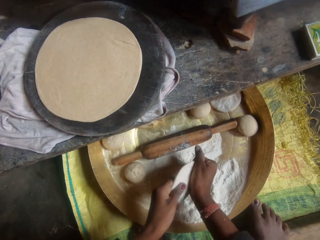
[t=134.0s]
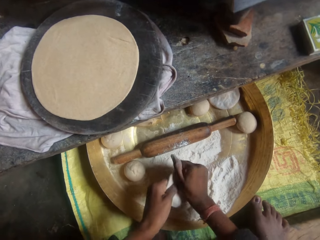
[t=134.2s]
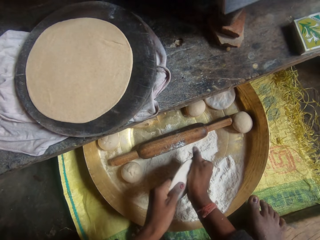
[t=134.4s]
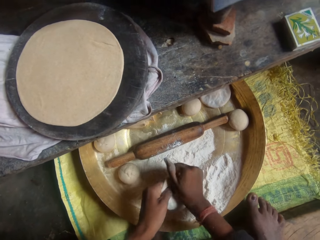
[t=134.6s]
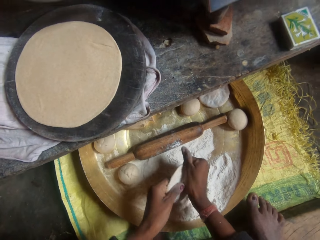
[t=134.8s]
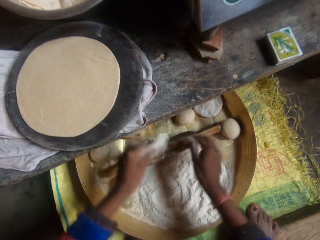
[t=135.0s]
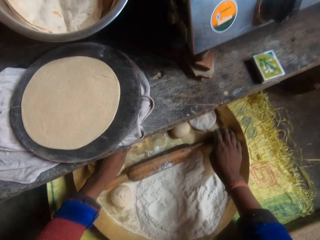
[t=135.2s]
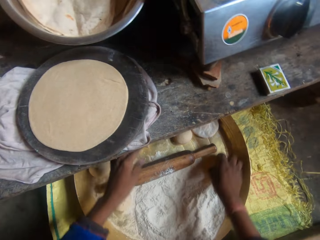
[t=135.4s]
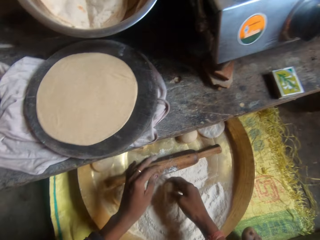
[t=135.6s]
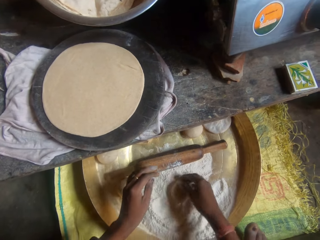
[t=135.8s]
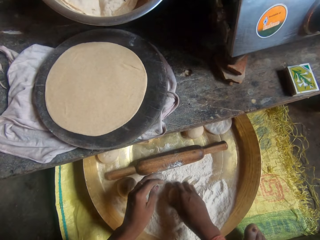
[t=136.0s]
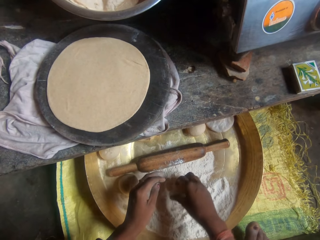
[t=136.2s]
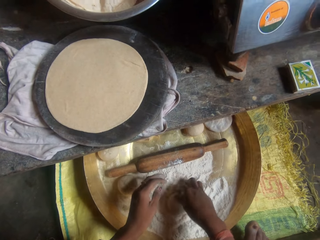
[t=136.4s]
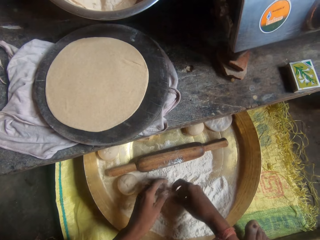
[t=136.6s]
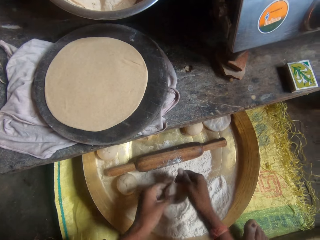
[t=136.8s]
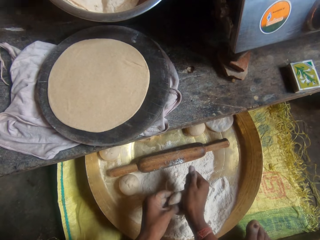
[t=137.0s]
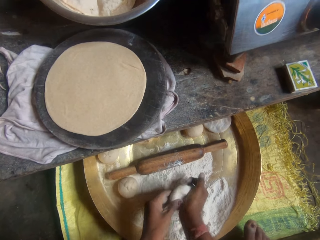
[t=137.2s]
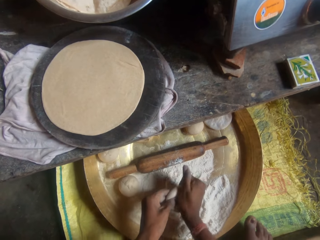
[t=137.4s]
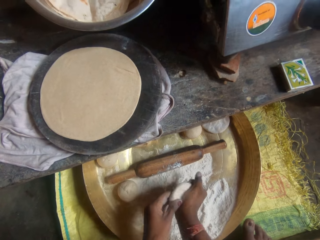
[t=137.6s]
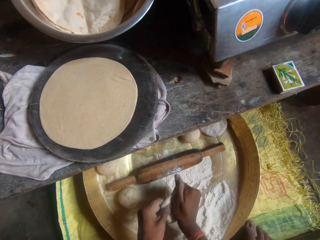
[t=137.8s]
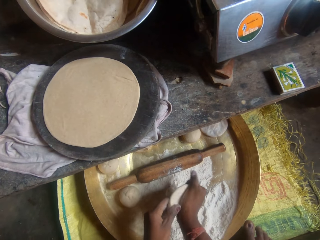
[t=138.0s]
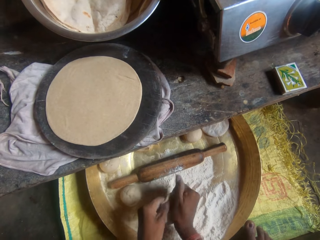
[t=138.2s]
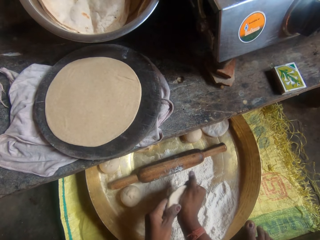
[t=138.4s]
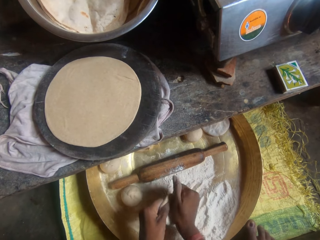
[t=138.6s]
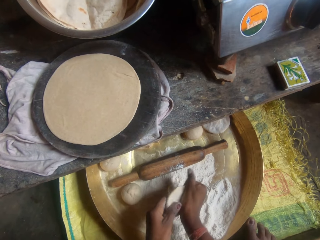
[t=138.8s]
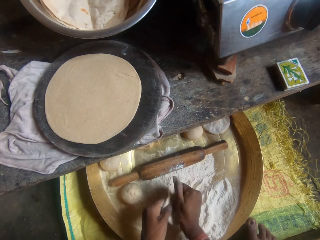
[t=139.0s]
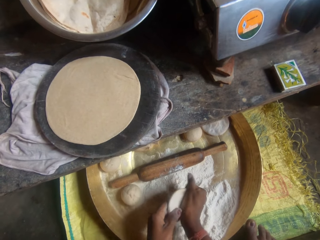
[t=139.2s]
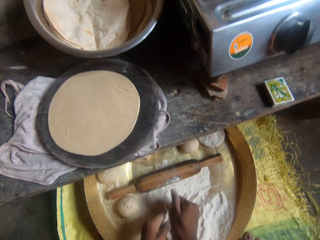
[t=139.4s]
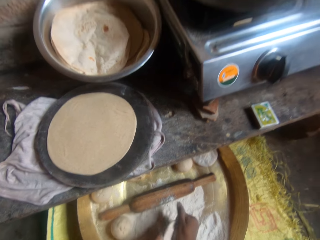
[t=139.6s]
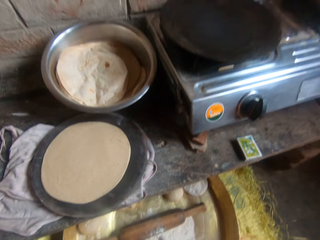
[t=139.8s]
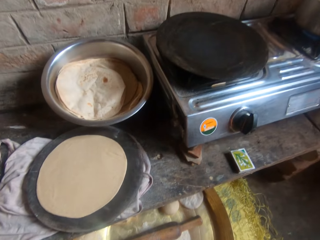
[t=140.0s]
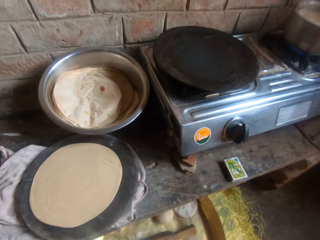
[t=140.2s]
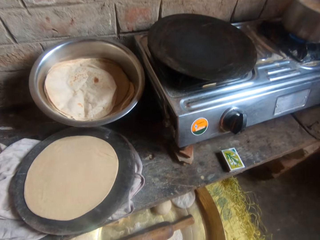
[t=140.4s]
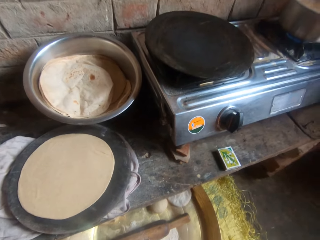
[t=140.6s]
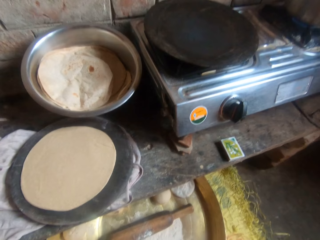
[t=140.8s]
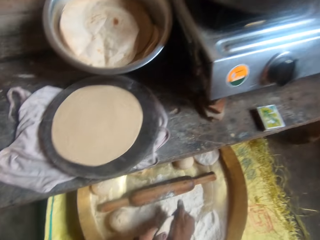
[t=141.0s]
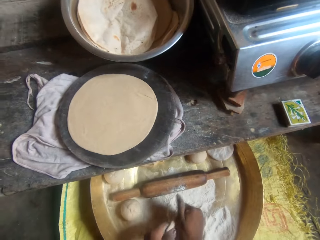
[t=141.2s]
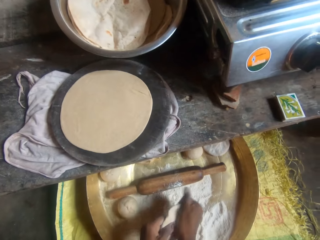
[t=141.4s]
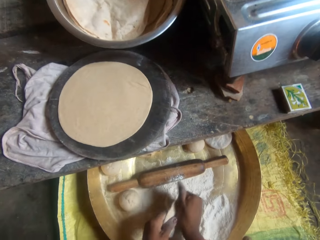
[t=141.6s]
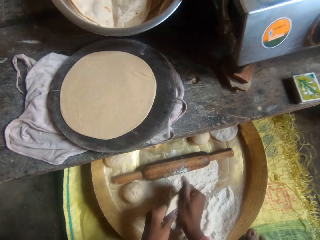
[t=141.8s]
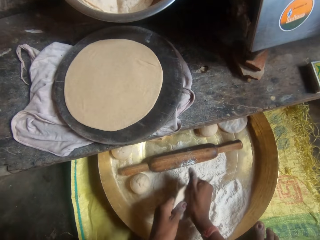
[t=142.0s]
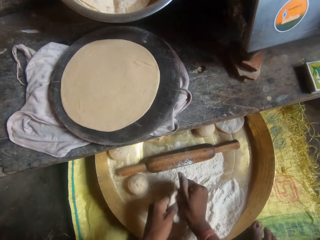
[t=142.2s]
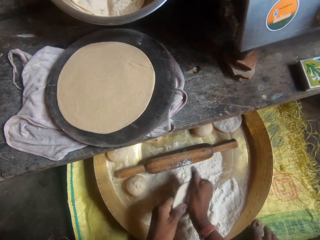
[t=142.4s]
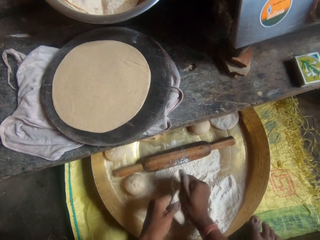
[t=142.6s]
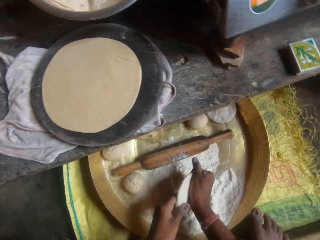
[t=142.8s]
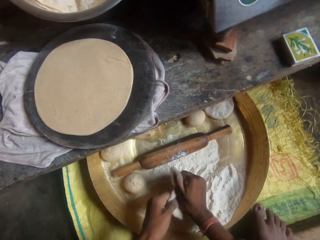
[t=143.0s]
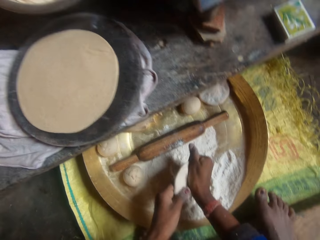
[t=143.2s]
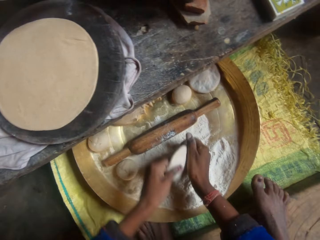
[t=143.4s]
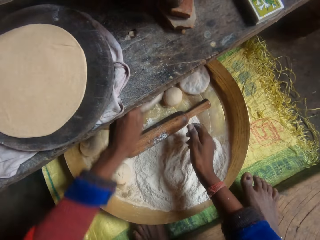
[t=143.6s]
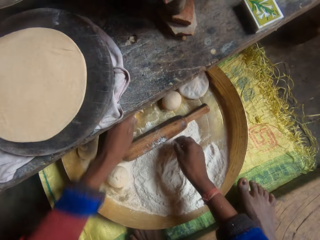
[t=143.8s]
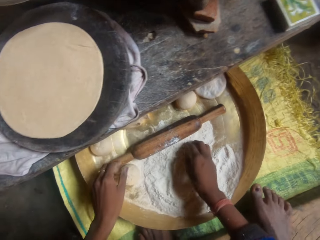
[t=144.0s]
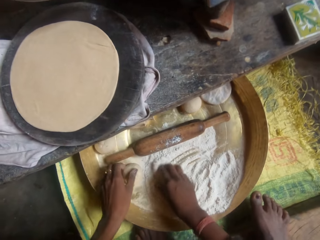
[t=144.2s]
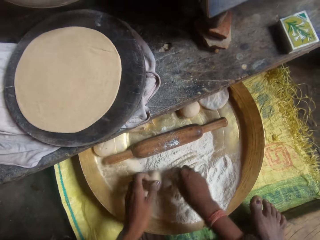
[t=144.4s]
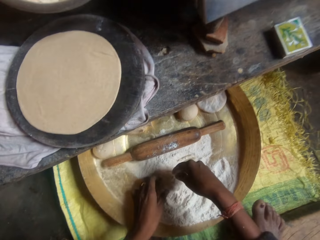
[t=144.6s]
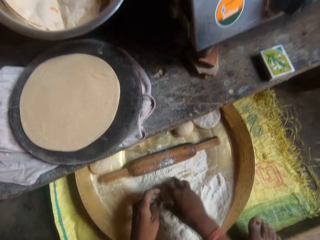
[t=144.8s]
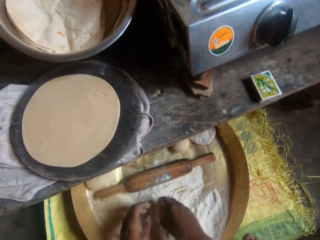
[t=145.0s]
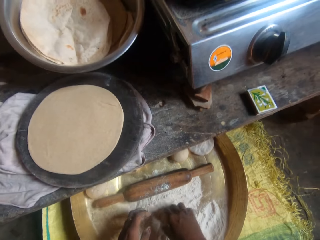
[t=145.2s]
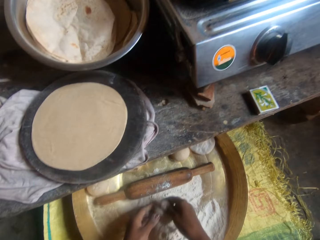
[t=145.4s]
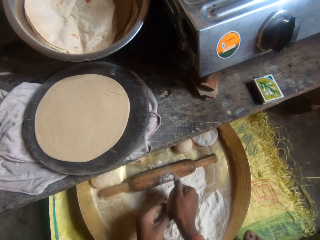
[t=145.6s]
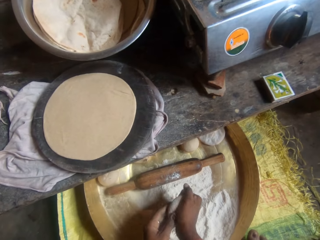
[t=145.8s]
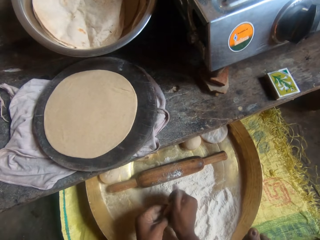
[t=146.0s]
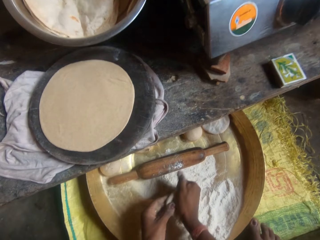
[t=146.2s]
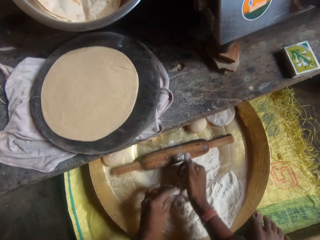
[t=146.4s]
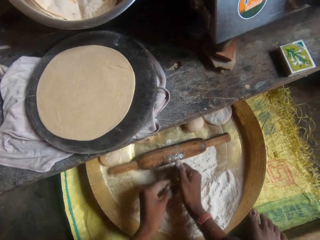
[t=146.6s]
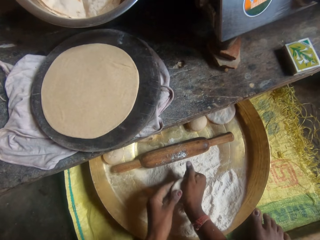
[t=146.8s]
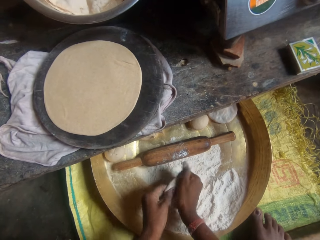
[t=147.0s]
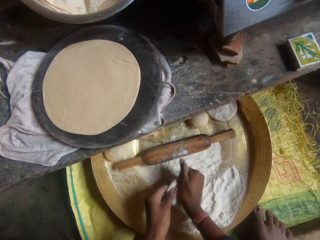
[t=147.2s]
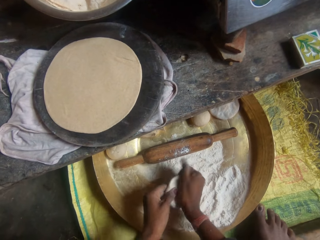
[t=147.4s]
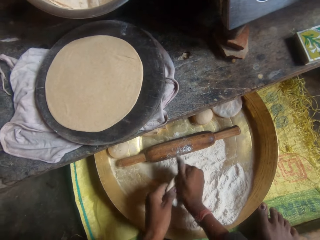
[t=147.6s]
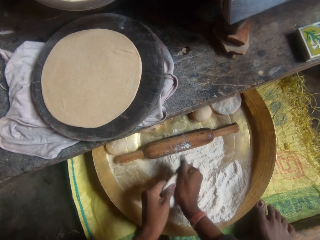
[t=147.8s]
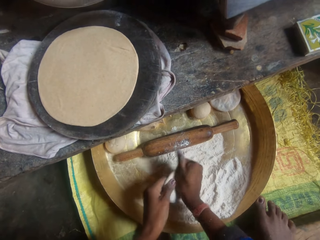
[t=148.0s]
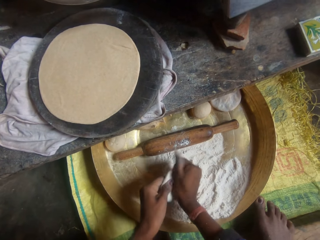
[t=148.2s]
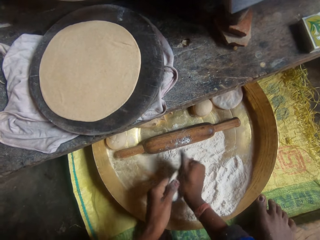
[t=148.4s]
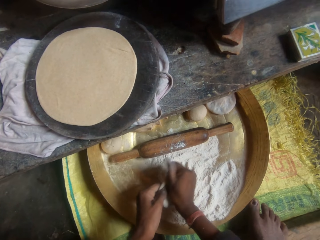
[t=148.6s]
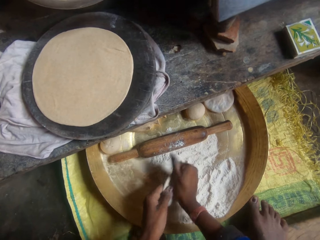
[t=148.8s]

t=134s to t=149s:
The camera wearer moves her hands forward. They place the dough on the tray. They pick up a piece of dough. They roll another dough in flour inside the bucket. They hold the dough with both her hands. They press on the dough with her hands. They knead the dough with his hands. They talk to a woman. They press on the dough with her hands. They move her hand forward. They place the dough on the tray. They move her hand towards her. They pick up a piece of dough. They roll another dough in flour inside the bucket. They hold the dough with both her hands. They talk to a man. They press on the dough with her hands. They knead the dough with his hands.

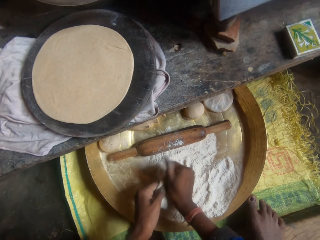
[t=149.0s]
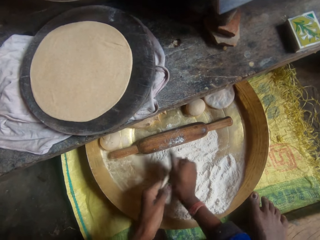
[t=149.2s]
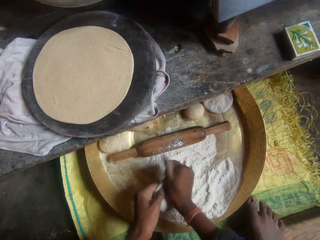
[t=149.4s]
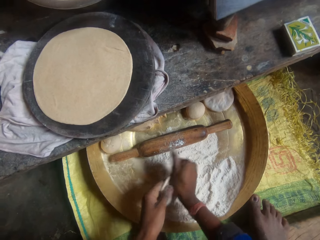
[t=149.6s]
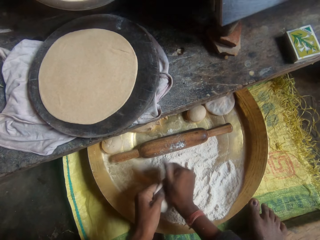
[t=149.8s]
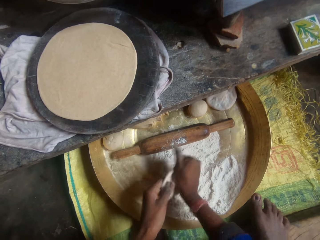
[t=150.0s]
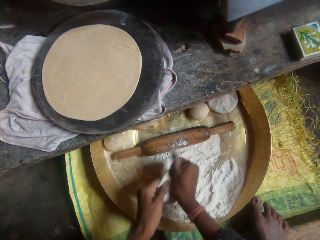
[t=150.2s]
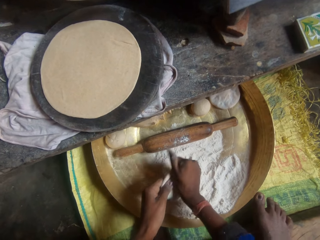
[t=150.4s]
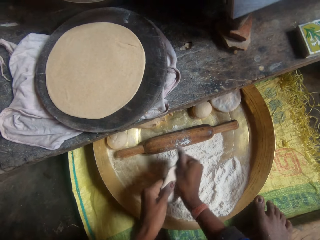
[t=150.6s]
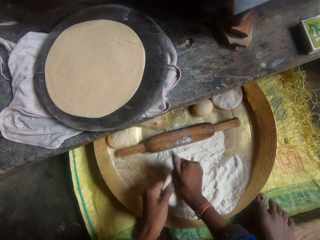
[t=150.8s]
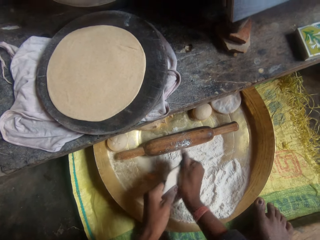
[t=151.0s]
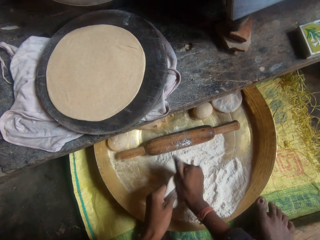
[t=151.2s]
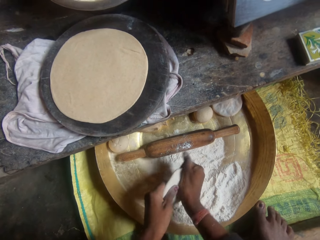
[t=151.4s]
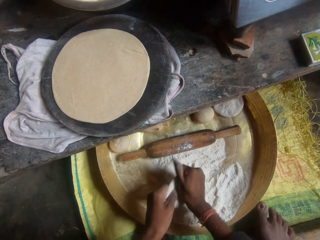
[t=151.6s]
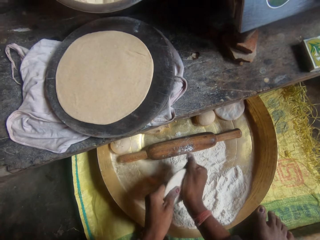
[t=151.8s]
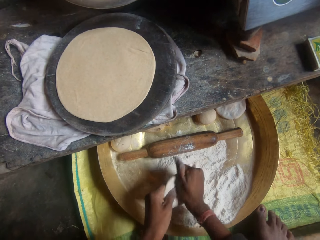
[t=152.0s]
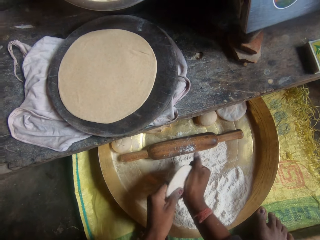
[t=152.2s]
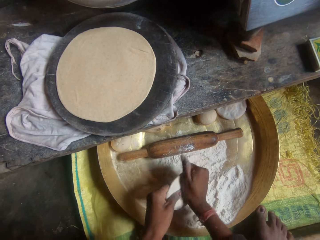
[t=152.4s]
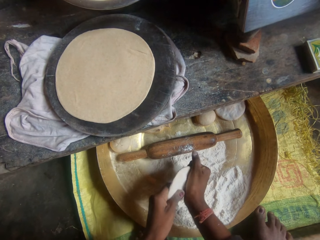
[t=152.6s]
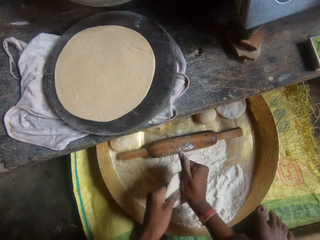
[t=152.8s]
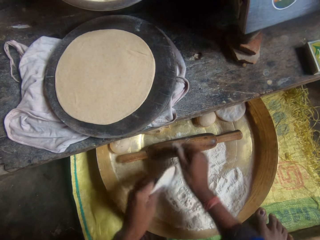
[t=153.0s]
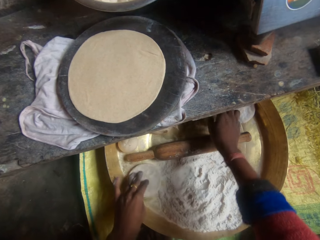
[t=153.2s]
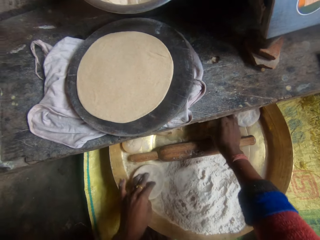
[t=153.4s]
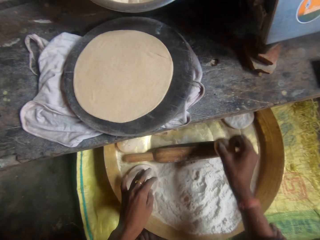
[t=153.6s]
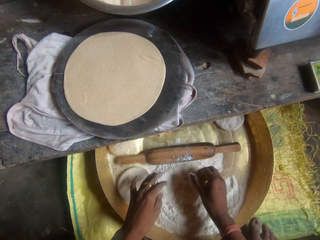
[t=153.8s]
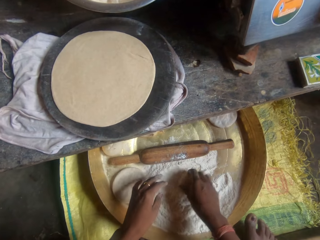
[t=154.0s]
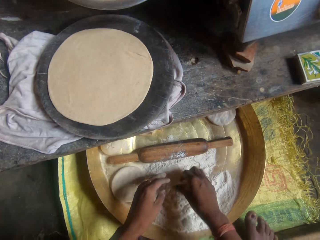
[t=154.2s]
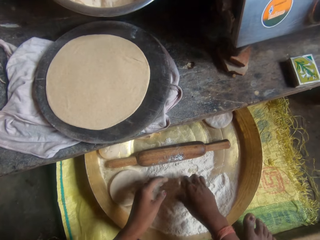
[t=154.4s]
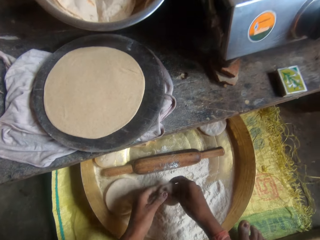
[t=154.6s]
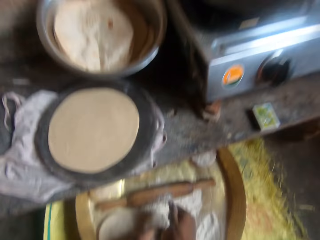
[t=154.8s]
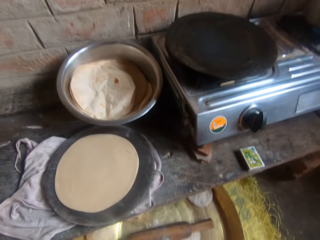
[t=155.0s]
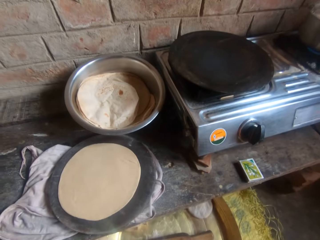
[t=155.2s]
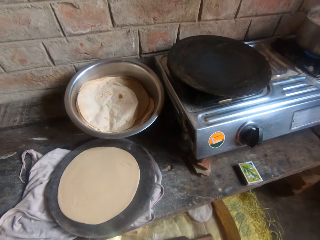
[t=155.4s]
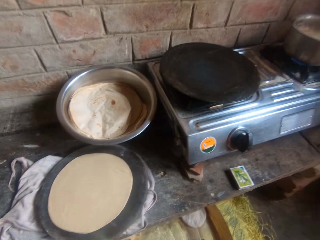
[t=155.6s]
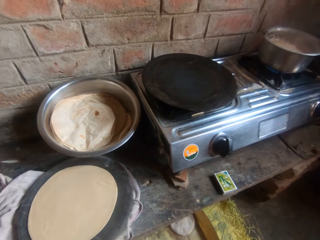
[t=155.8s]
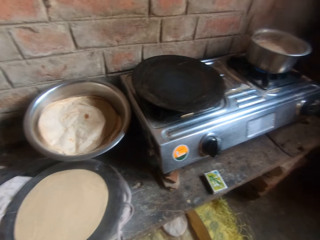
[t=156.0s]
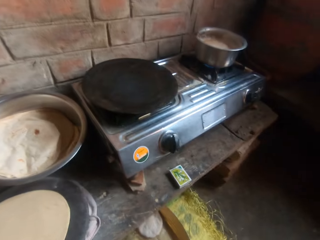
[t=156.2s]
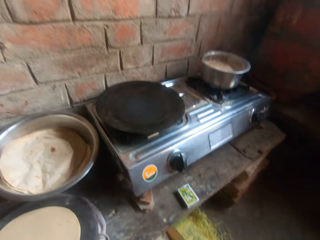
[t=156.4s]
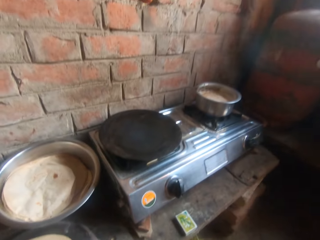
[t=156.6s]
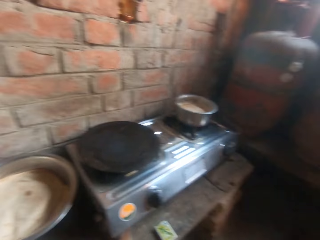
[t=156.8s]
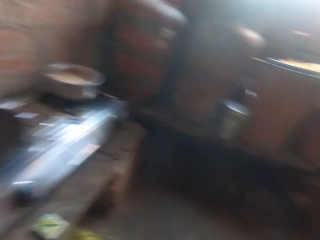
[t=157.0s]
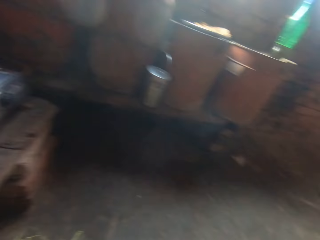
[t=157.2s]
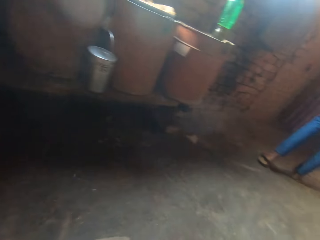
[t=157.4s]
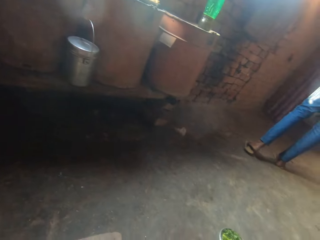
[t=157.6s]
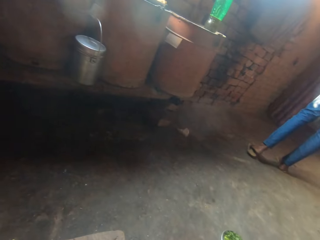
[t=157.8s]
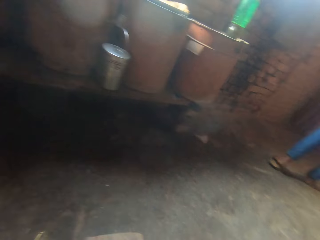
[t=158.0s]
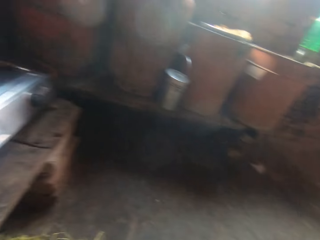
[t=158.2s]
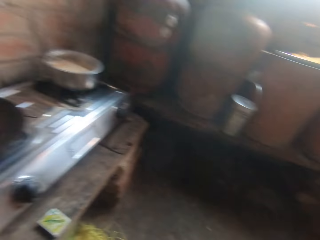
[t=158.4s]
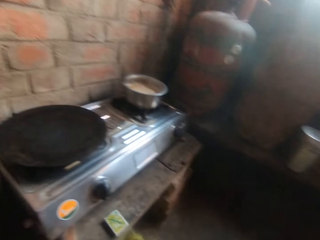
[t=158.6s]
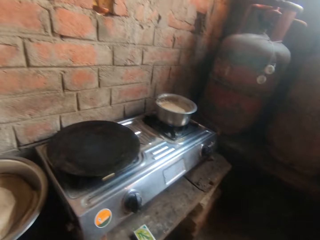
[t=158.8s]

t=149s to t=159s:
The camera wearer moves her right hand forward. She places the dough on the tray. She picks up the dough with her hand. She rolls another dough in flour inside the bucket. She holds the dough with both her hands. A man talks to the camera wearer. The camera wearer stares at the flat pan. She looks around.
